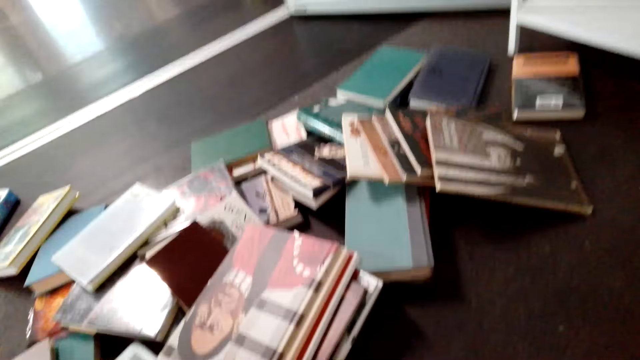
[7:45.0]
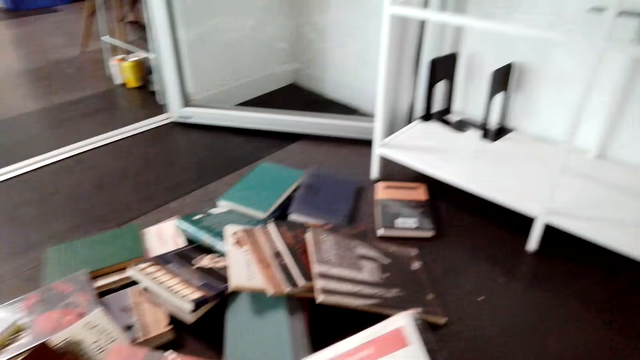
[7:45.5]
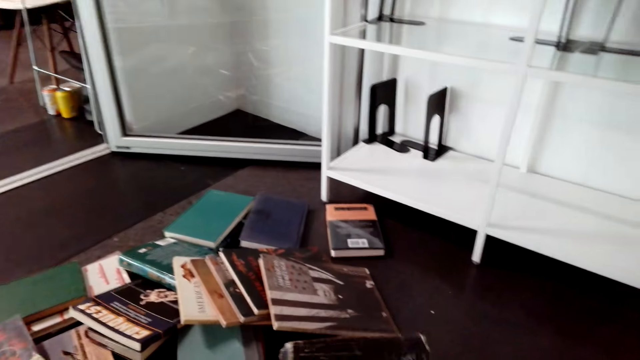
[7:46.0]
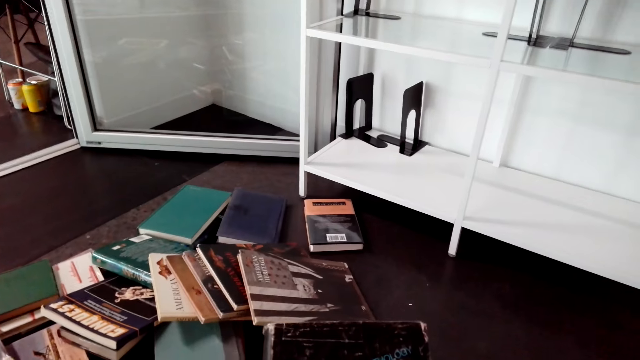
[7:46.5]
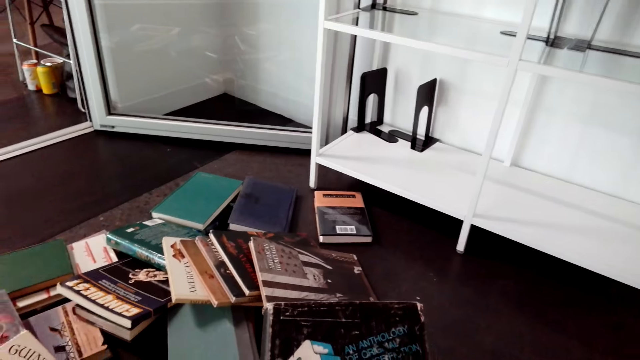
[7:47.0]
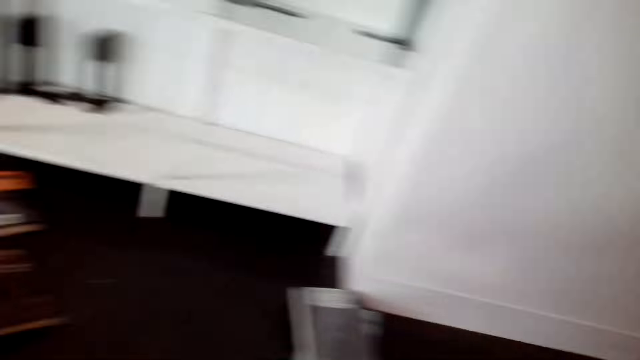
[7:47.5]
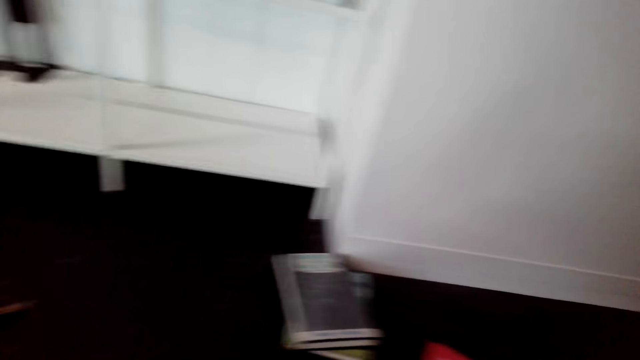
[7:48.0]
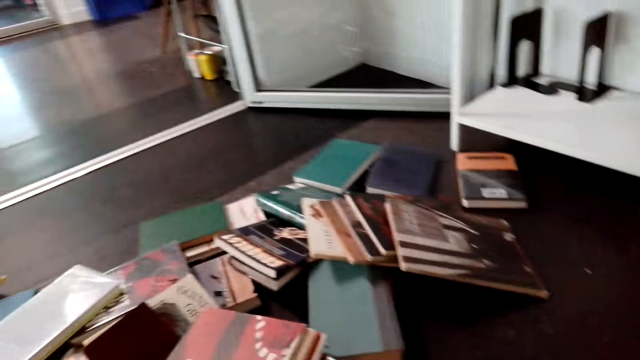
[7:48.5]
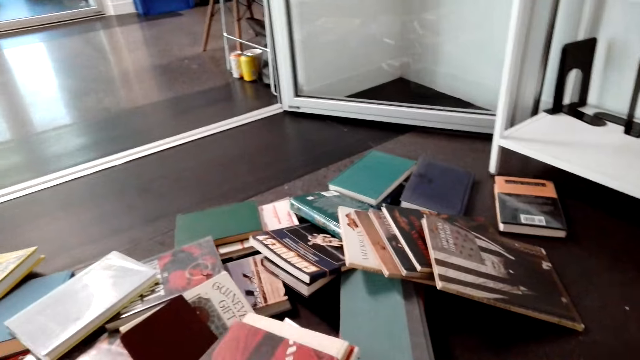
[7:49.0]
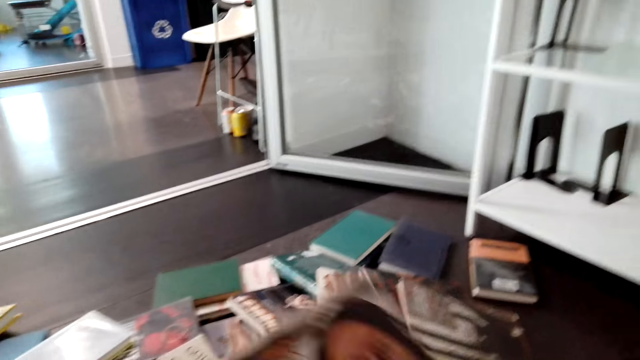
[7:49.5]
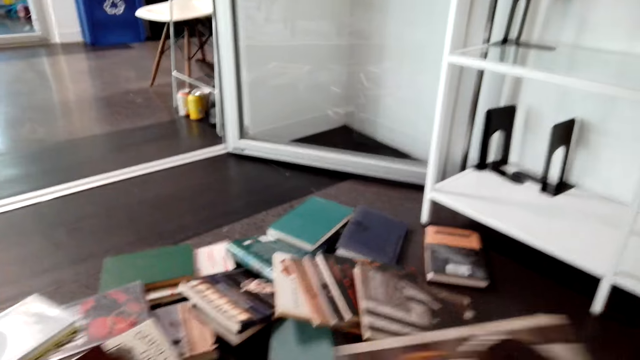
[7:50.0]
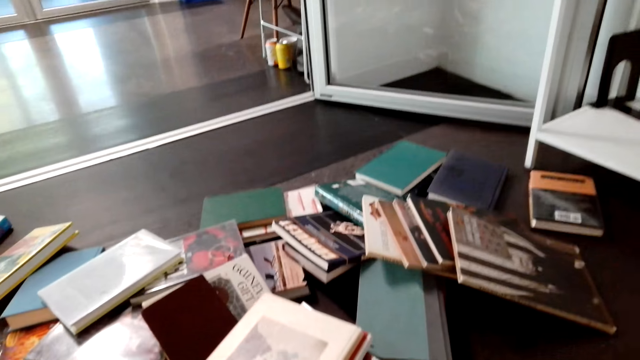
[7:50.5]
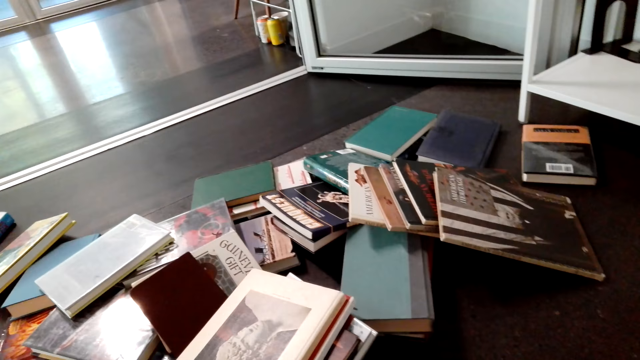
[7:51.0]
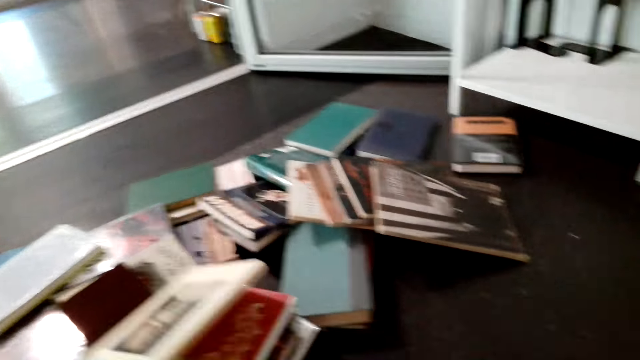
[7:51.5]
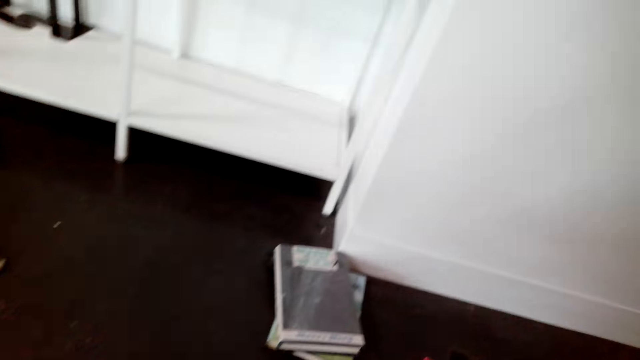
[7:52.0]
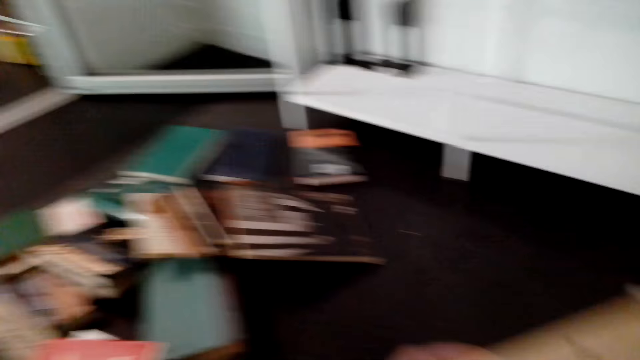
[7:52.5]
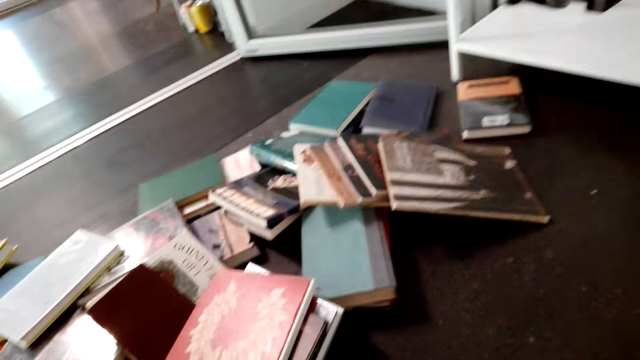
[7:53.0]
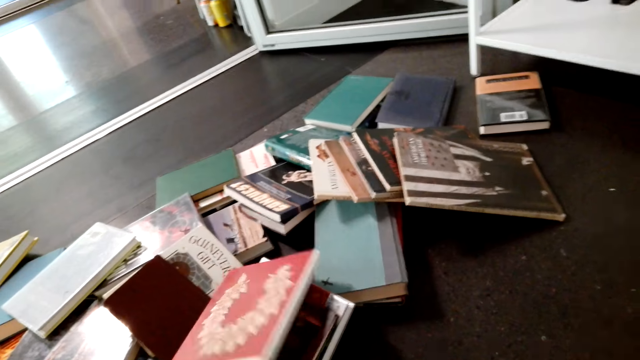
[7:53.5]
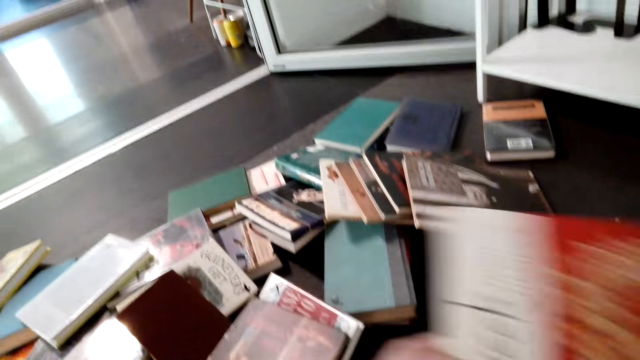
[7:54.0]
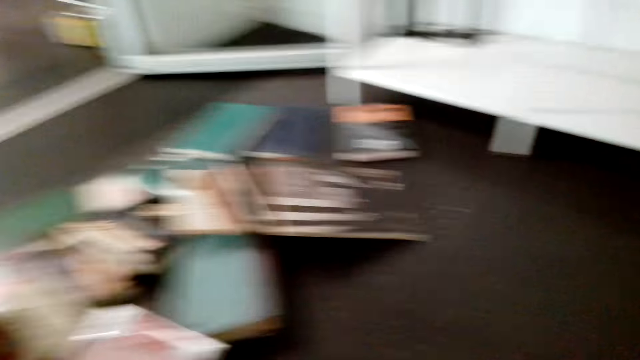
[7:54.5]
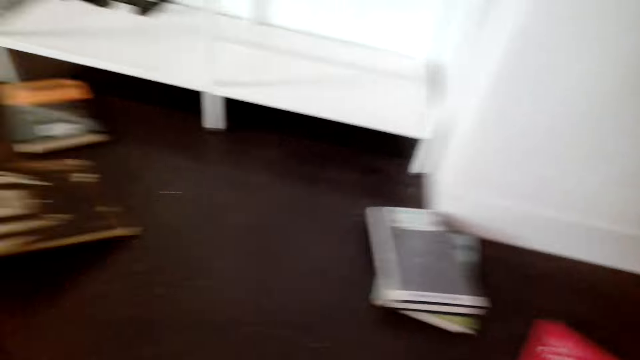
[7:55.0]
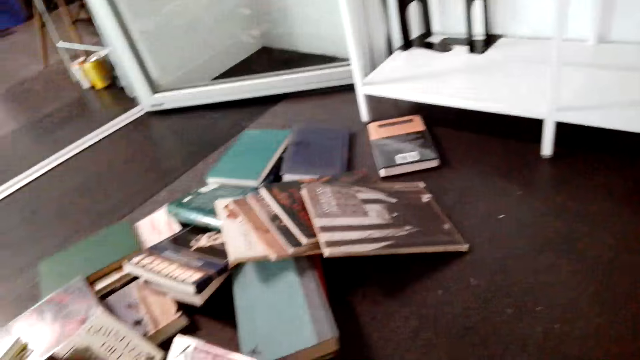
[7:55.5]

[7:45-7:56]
The camera wearer holds a book. They look at the book. They put the book away. They pick up a book. They put the book away. They pick up a book. They put the book away. They pick up a book. They put the book away.

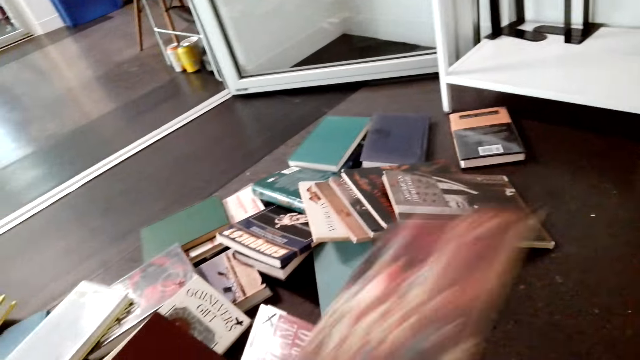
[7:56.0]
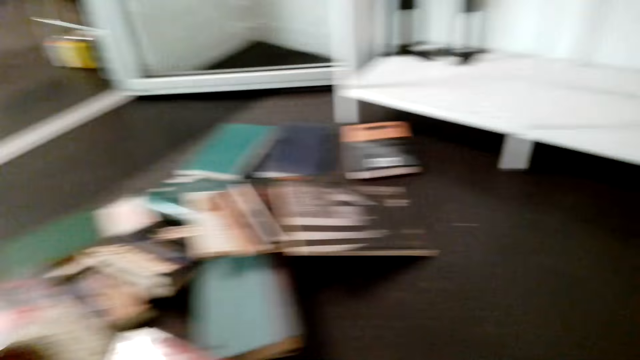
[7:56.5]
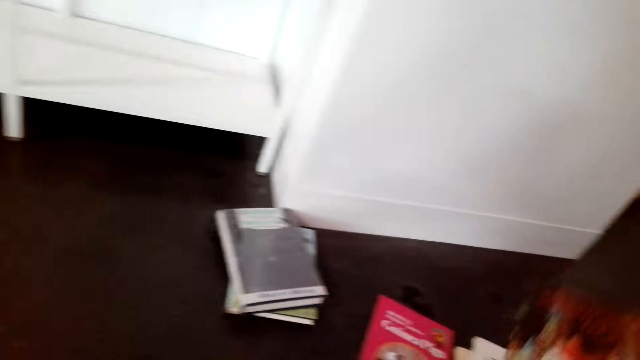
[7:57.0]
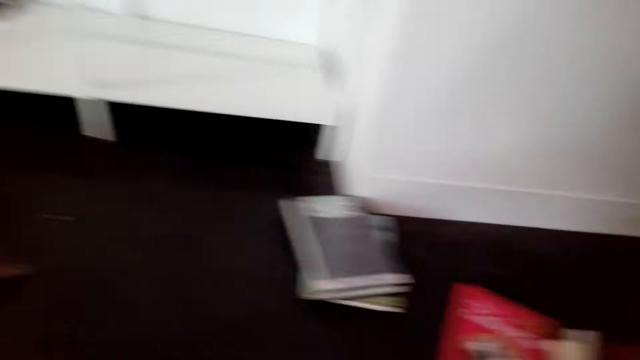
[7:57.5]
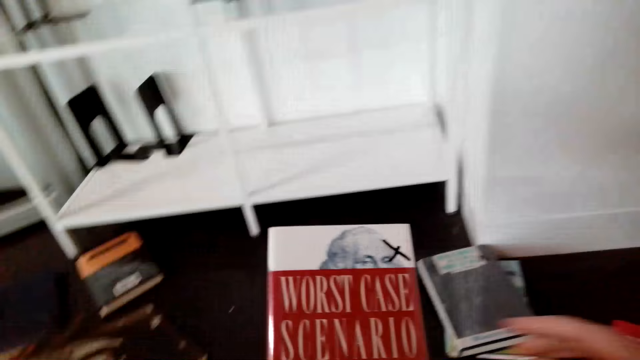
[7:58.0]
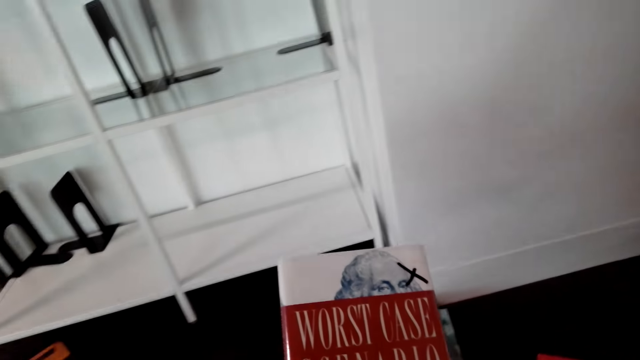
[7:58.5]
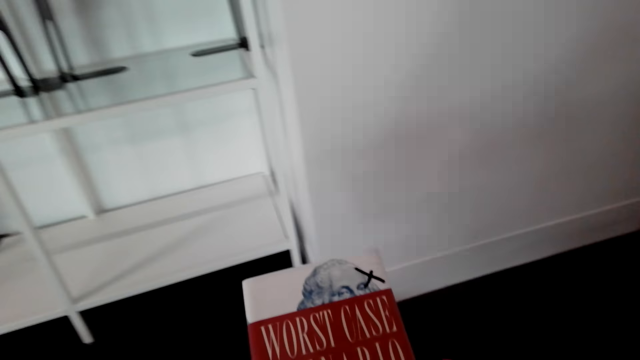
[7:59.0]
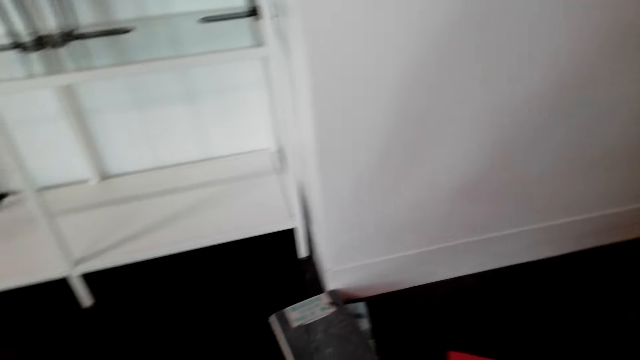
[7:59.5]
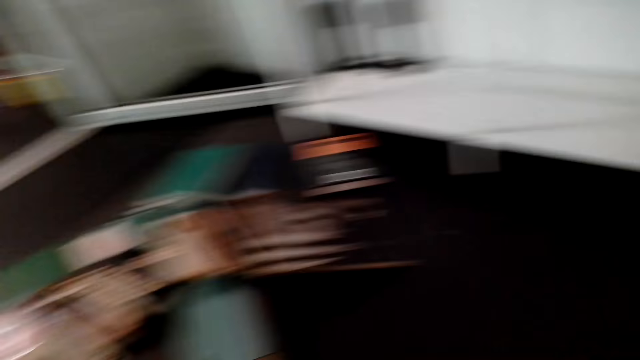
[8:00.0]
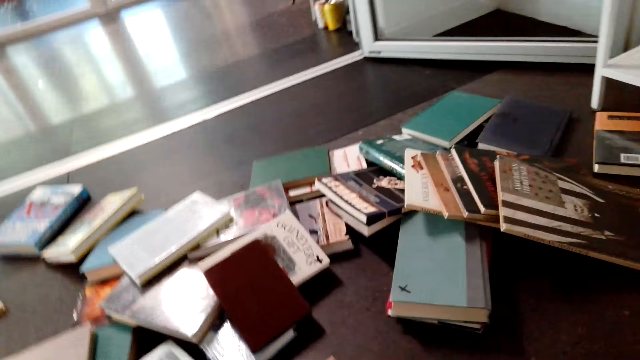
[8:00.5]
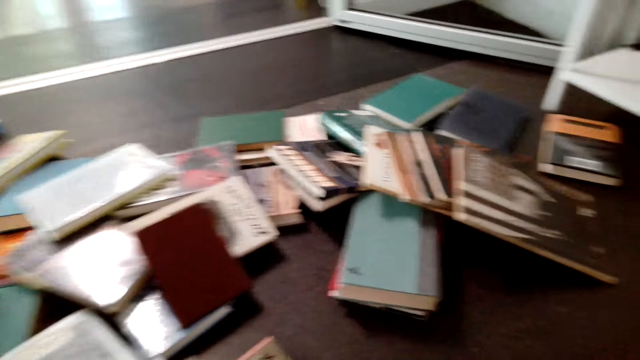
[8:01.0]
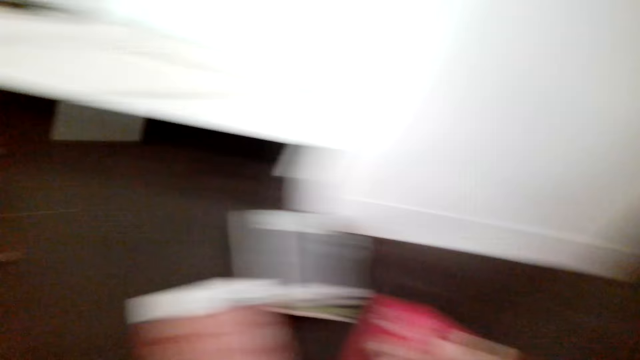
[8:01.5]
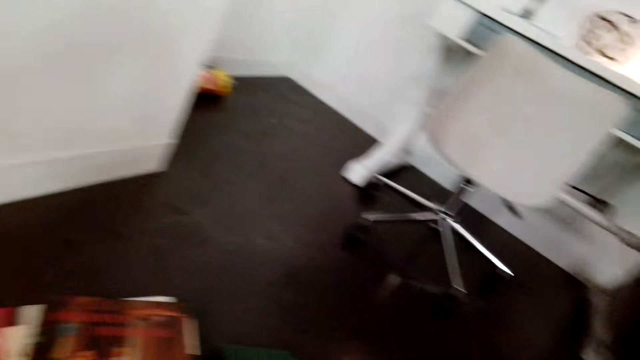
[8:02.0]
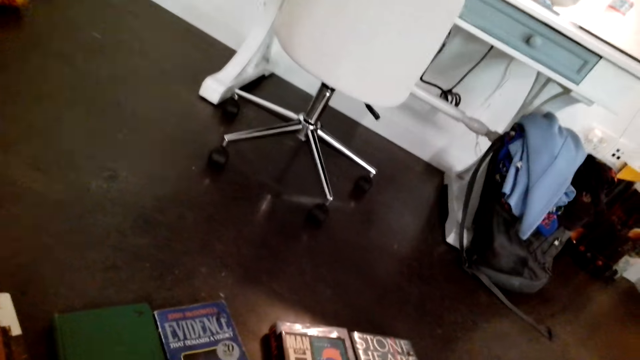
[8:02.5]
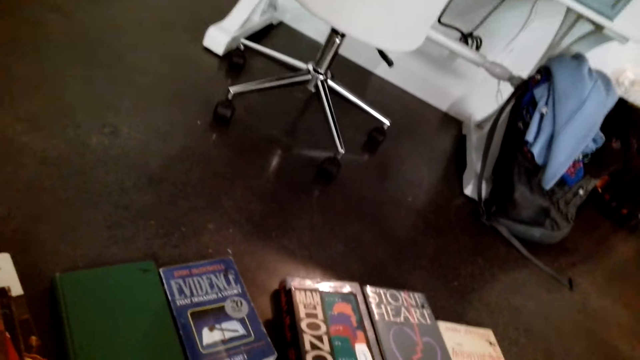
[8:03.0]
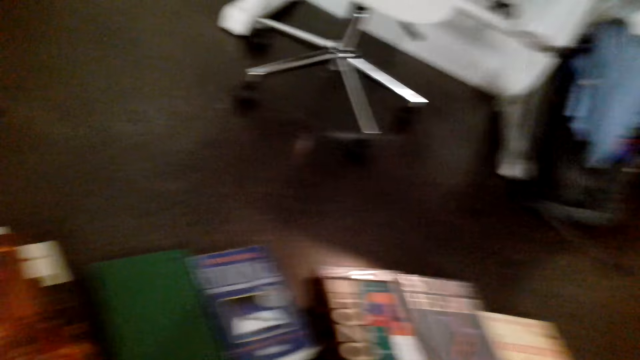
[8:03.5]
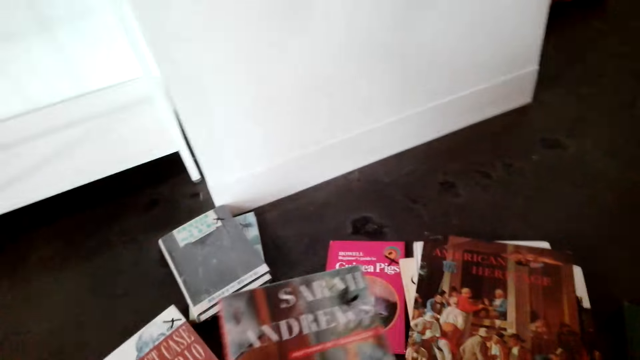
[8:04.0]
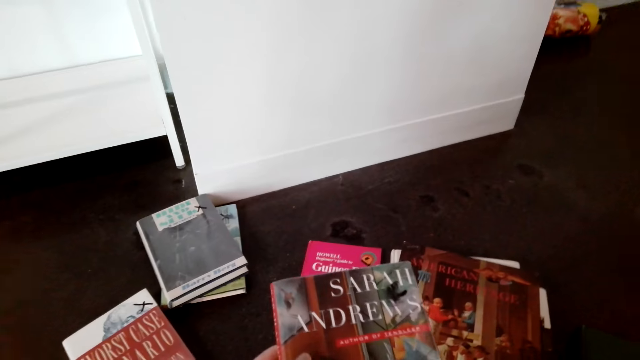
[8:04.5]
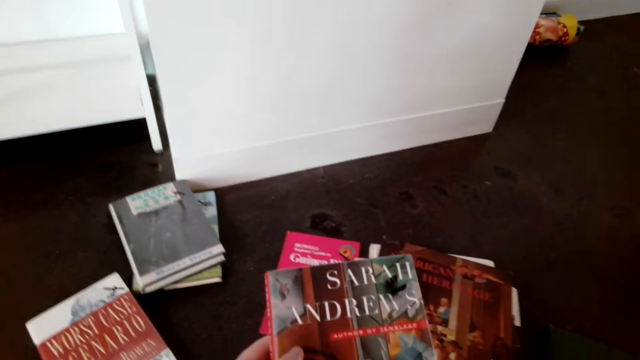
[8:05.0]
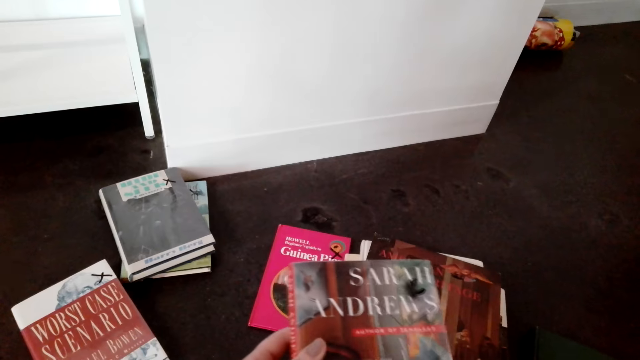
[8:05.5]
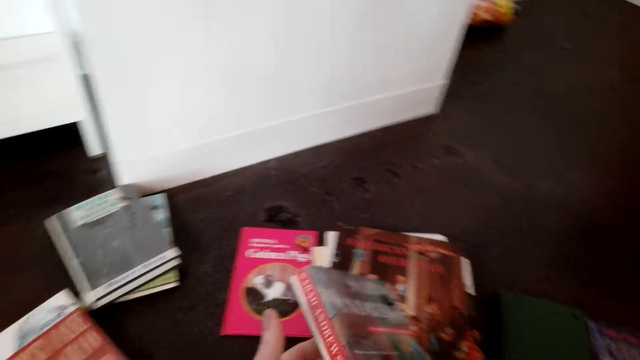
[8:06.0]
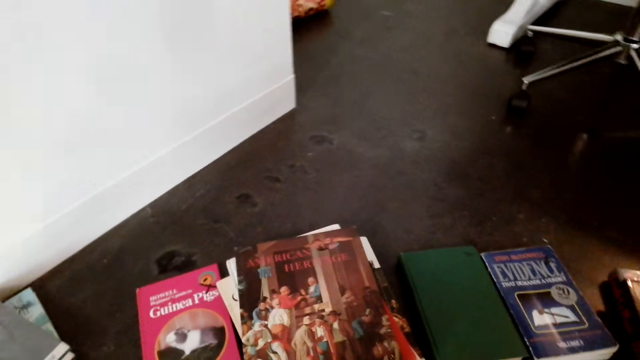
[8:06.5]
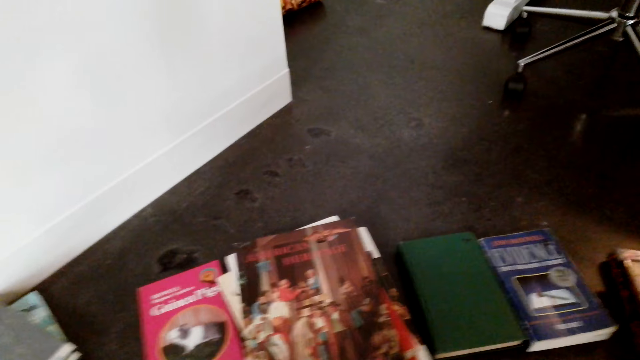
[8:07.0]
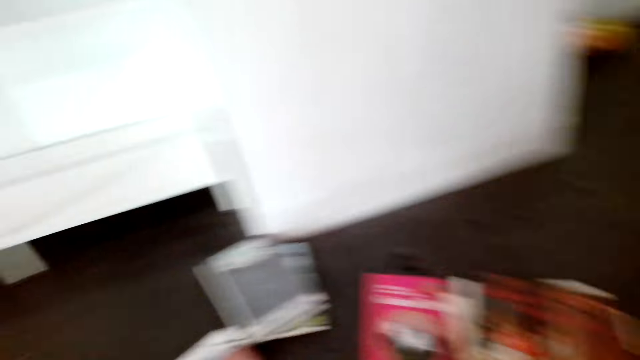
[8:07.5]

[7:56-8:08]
The camera wearer picks up a book. They put the book away. They look at a book cover. They put down the book. They look at the books on the floor. They drop the book. They read the book cover.
